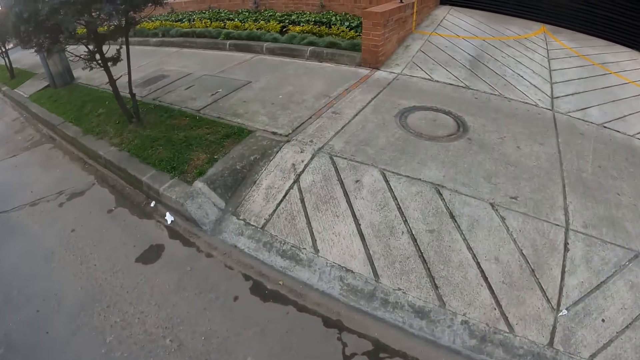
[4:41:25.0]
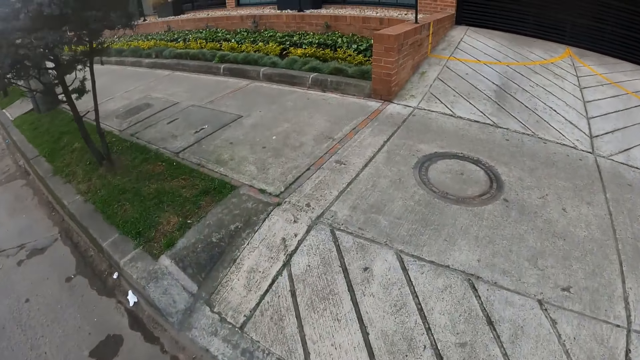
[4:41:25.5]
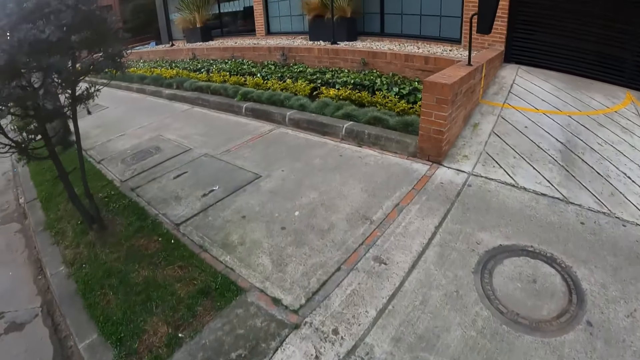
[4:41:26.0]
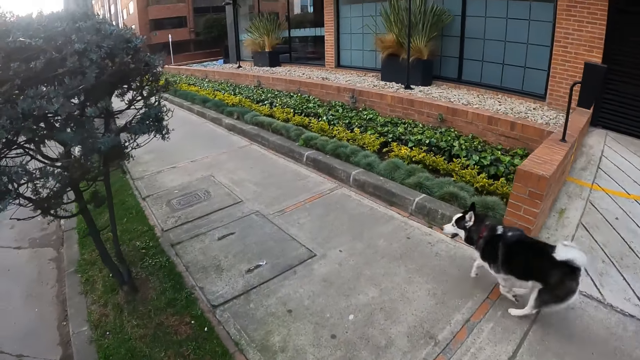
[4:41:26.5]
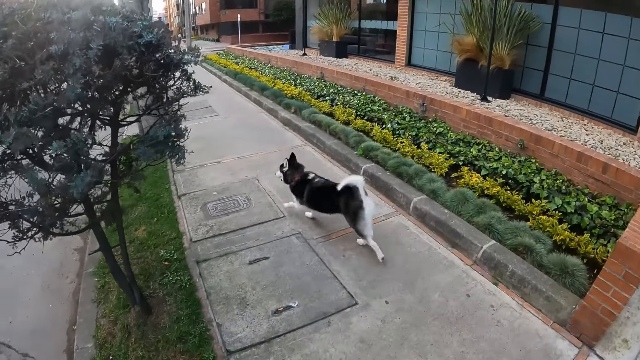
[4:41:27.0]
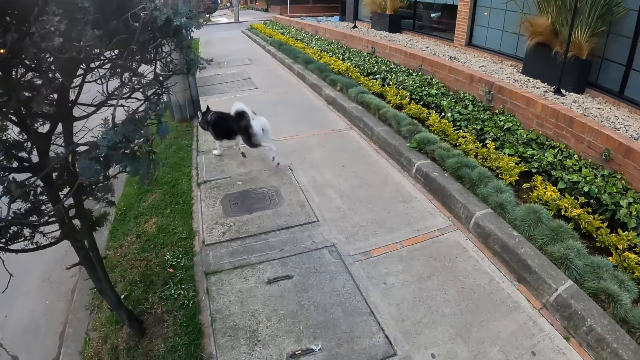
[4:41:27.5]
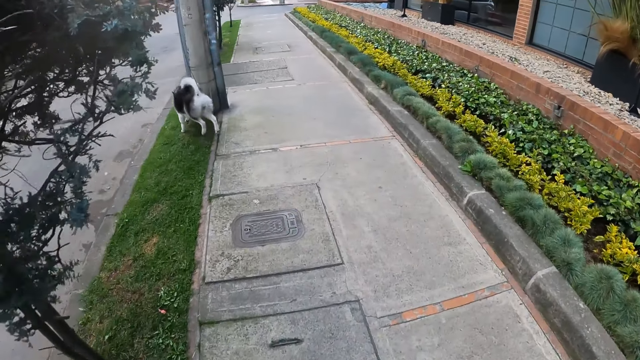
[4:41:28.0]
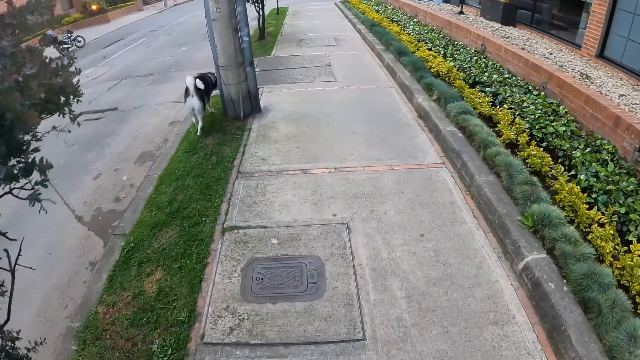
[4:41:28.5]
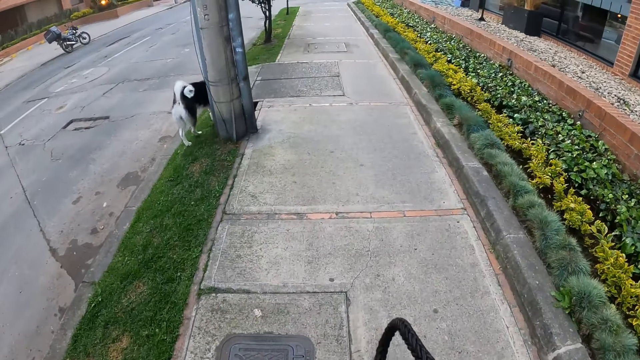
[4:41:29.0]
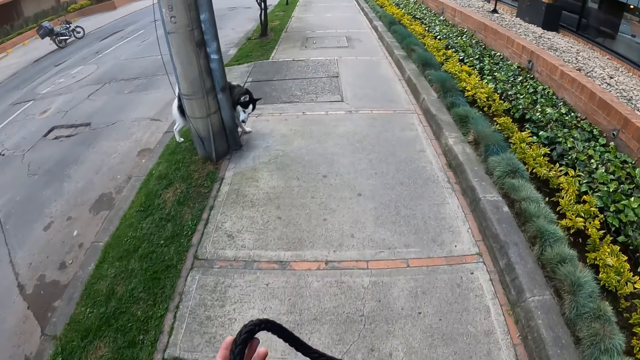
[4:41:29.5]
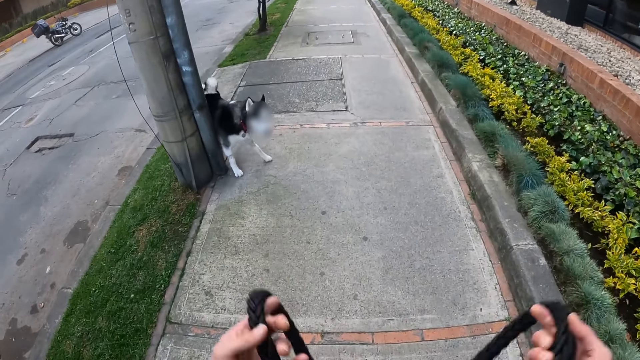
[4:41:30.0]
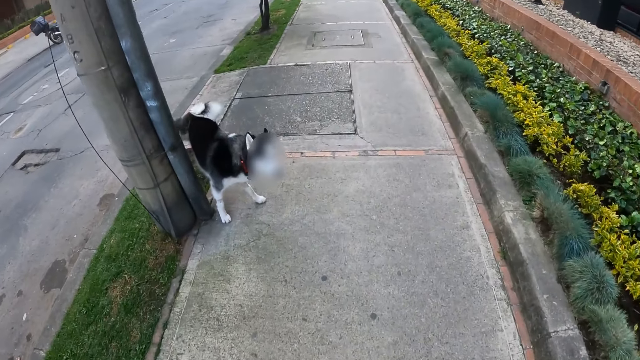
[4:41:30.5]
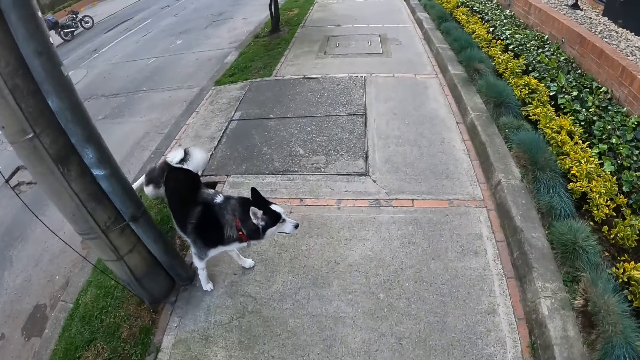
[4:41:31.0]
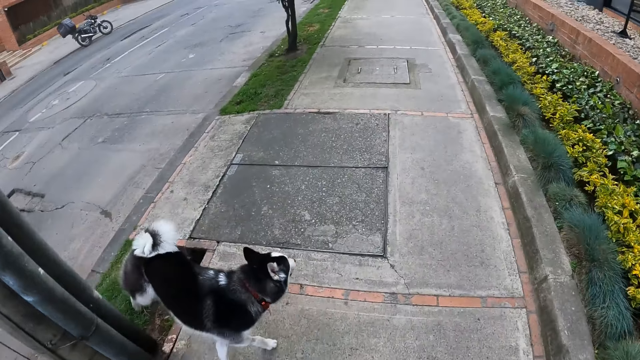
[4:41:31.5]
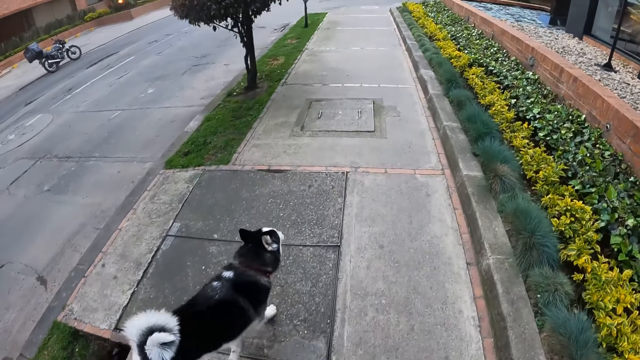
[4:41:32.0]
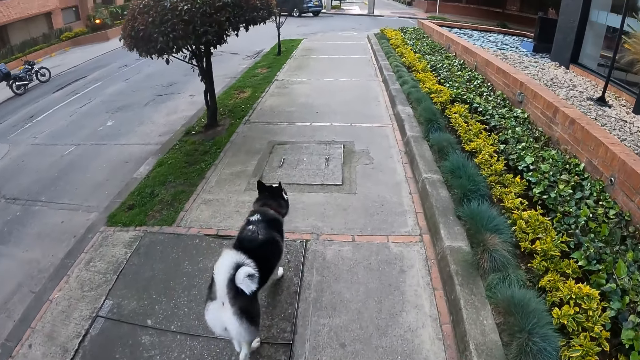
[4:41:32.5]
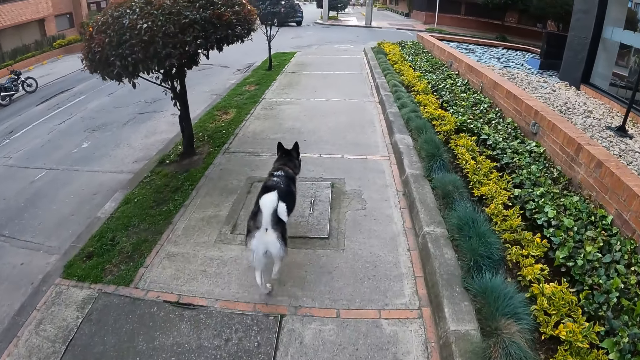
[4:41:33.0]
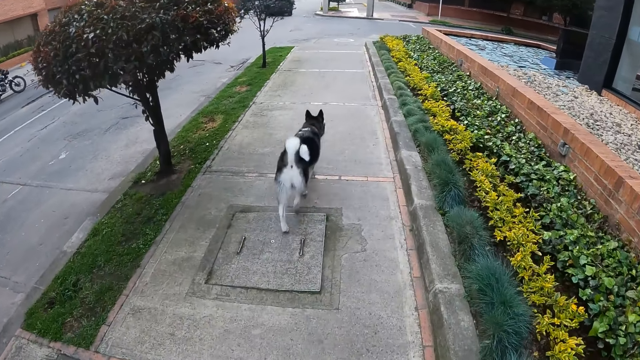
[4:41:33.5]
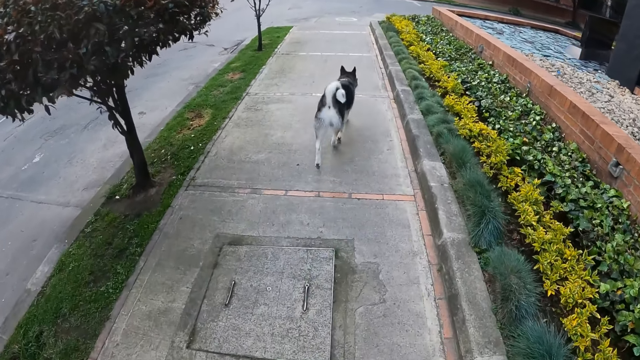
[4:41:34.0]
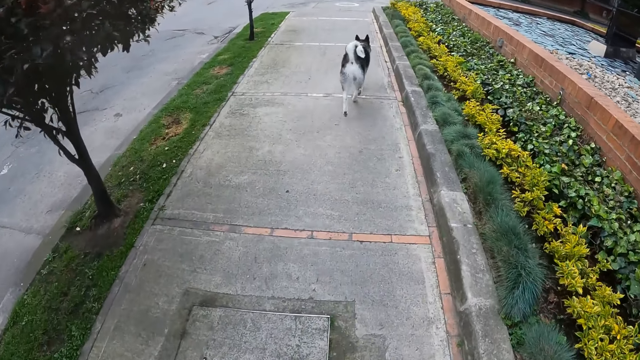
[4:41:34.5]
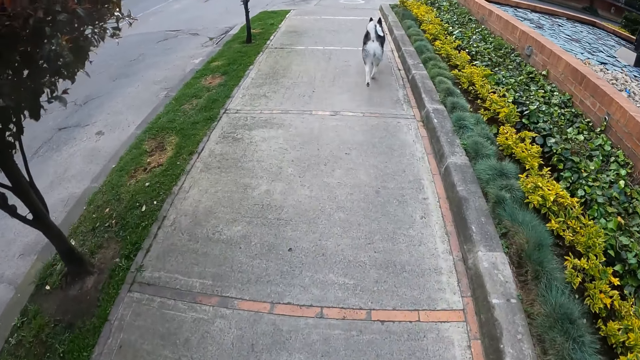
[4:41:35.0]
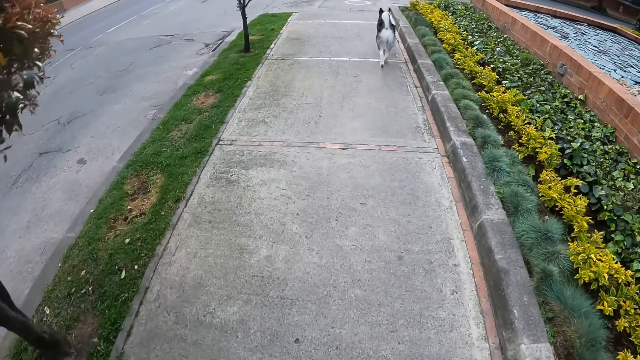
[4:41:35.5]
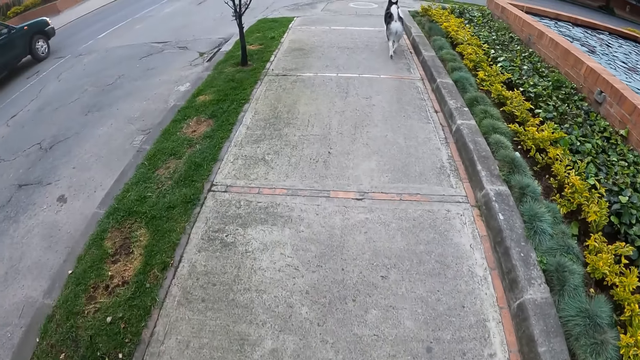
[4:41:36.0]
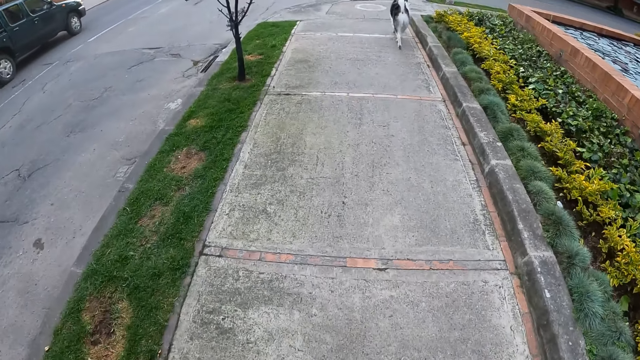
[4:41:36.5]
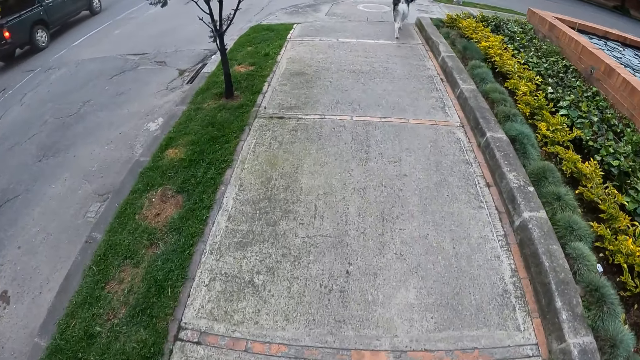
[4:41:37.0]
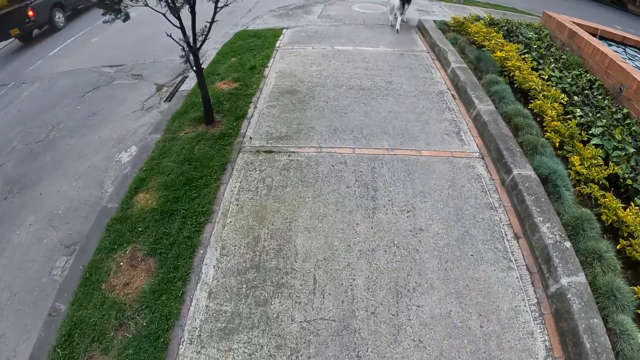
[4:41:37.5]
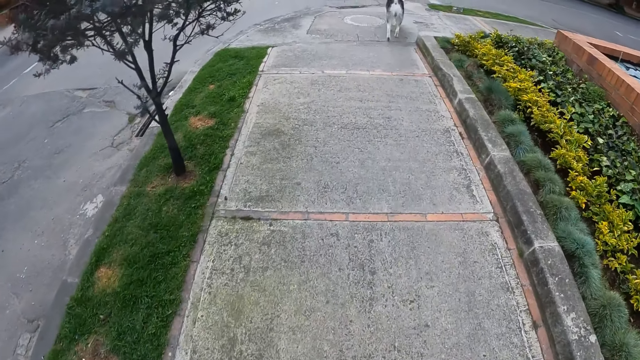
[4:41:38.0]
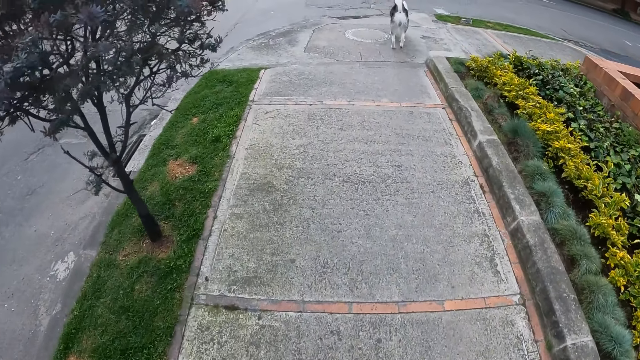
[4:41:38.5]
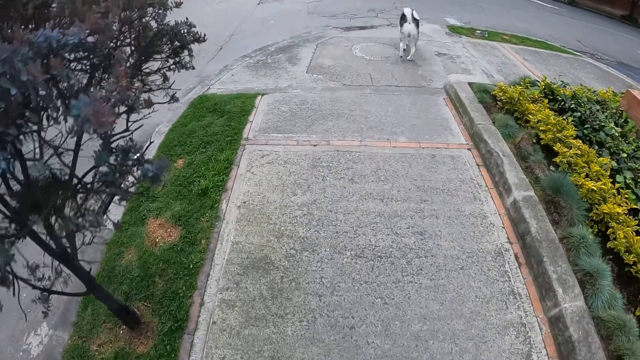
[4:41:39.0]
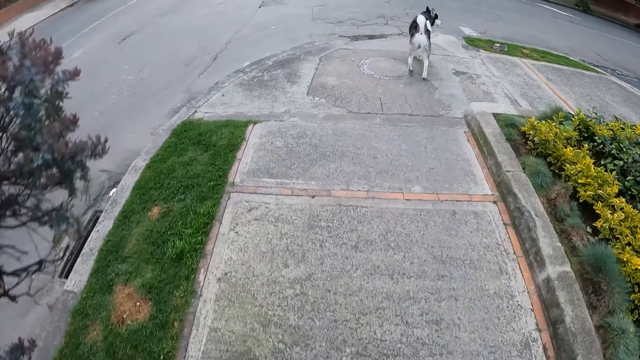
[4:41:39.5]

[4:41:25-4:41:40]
The dog runs past the camera wearer. The camera wearer looks at the dog. He adjusts the dog leash in both hands. He hangs the dog leash on his neck with both hands. He walks on the sidewalk. A black car drives past him.

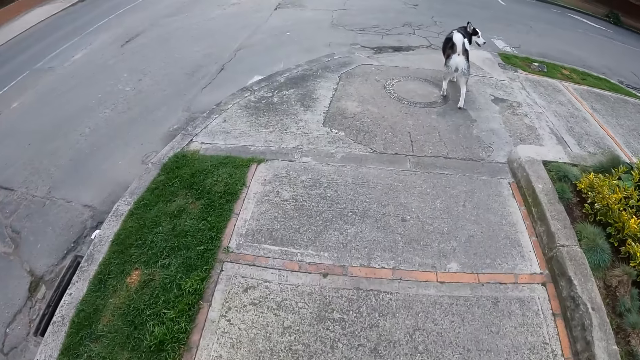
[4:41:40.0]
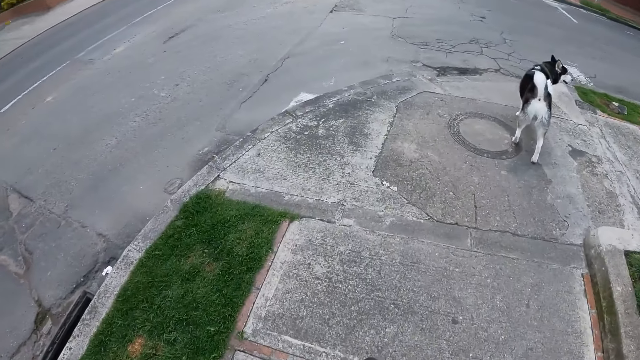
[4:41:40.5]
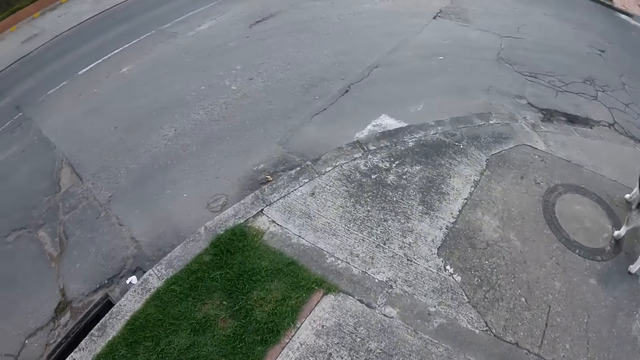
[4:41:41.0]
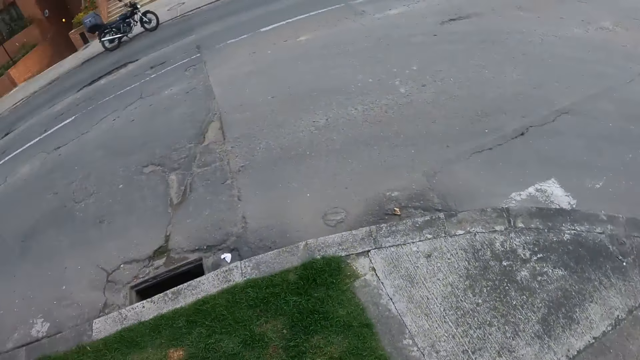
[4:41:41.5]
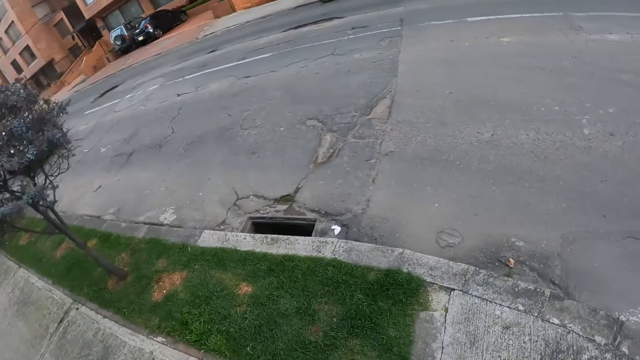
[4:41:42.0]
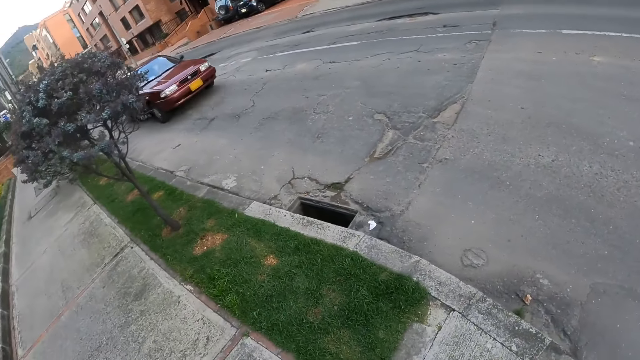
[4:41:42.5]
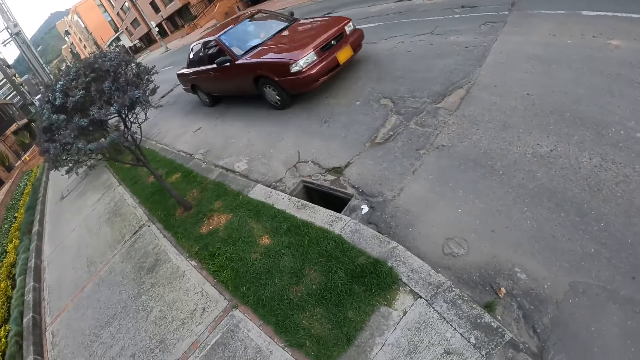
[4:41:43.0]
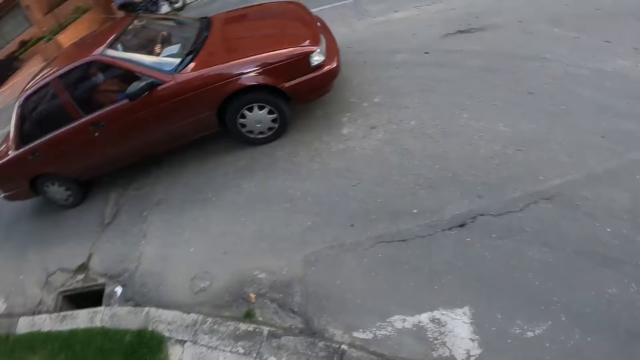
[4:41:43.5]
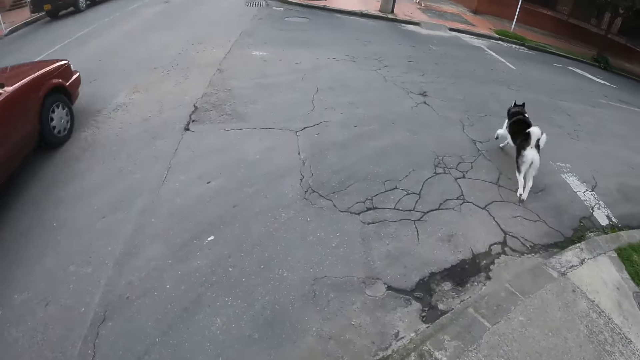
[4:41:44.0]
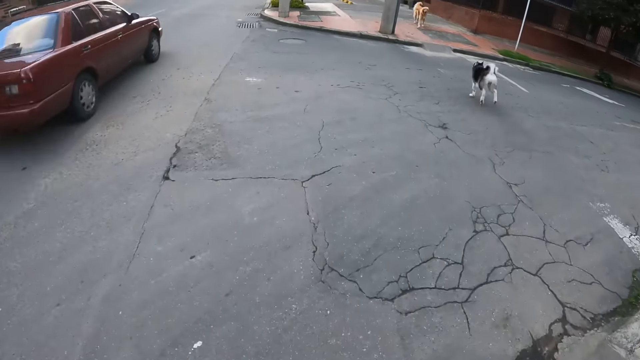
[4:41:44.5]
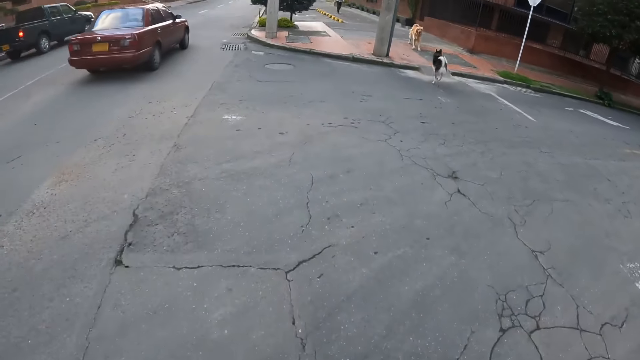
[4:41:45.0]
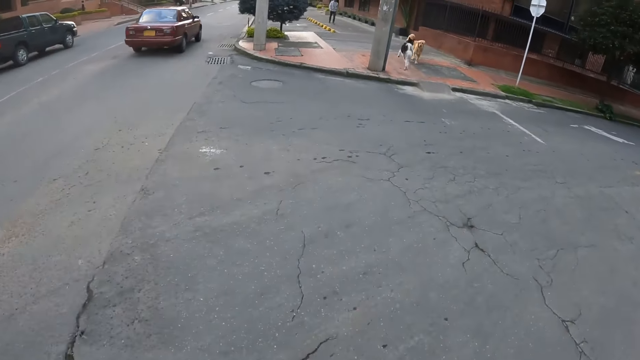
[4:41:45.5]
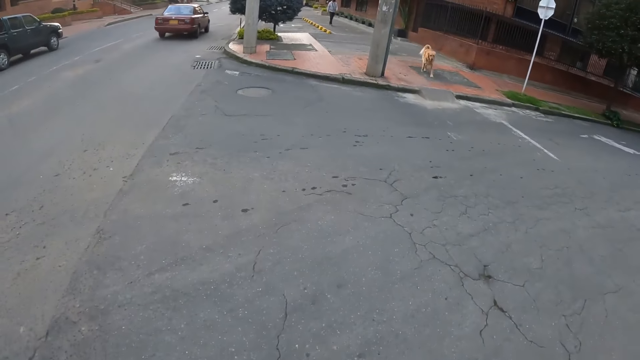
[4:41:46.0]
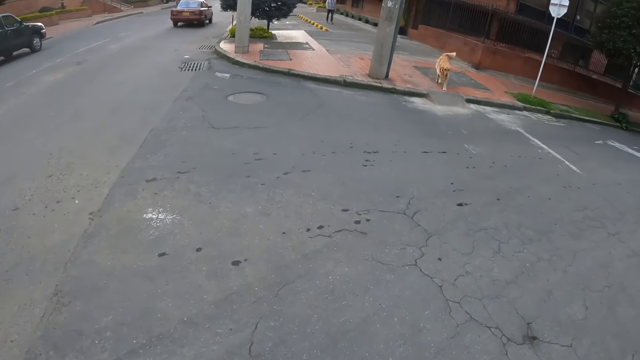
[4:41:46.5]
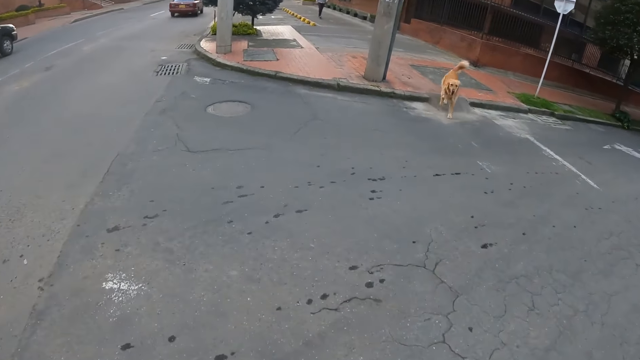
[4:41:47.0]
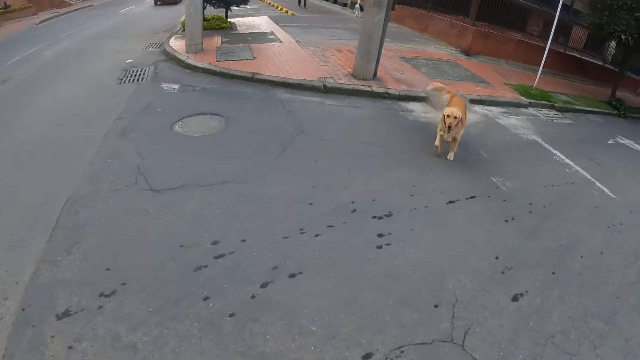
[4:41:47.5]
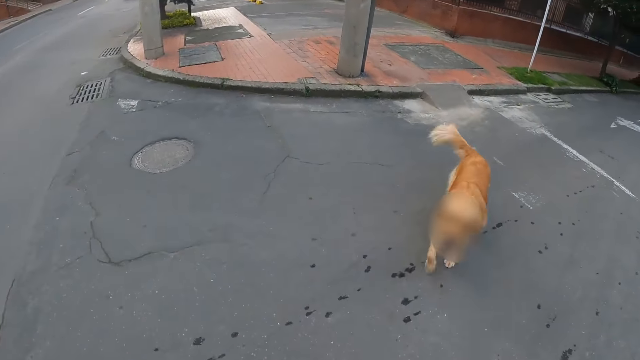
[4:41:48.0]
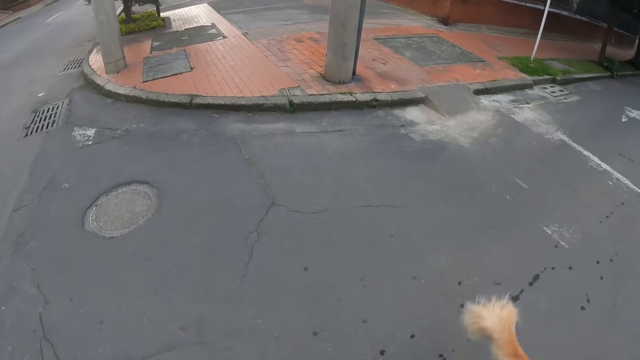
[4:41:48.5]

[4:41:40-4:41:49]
The camera wearer looks around the street. A burgundy car drives past the camera wearer. The camera wearer looks at a dog.
